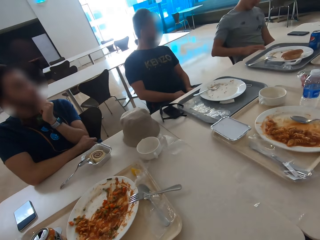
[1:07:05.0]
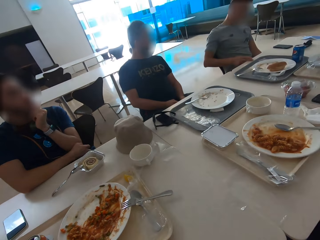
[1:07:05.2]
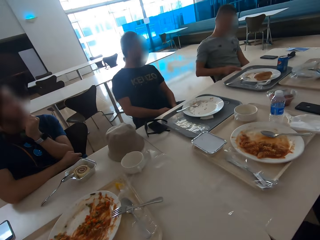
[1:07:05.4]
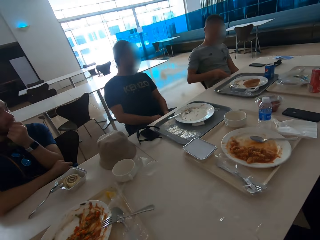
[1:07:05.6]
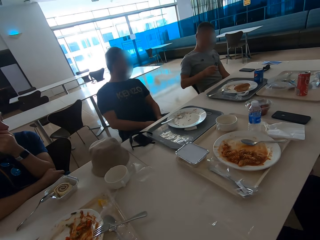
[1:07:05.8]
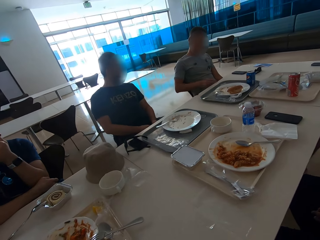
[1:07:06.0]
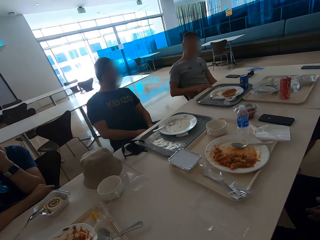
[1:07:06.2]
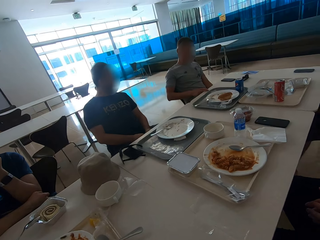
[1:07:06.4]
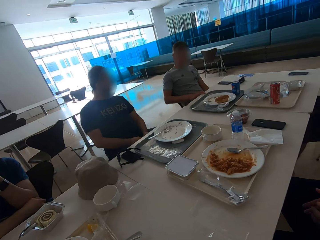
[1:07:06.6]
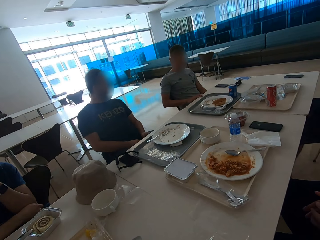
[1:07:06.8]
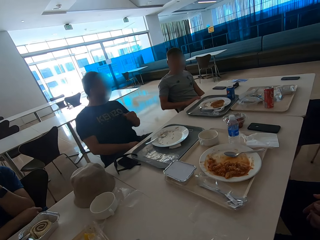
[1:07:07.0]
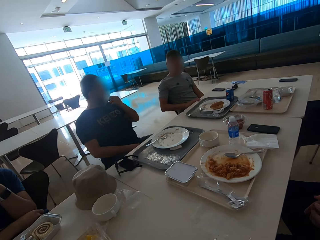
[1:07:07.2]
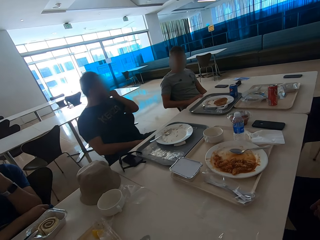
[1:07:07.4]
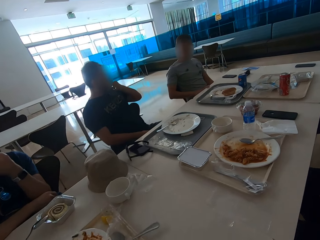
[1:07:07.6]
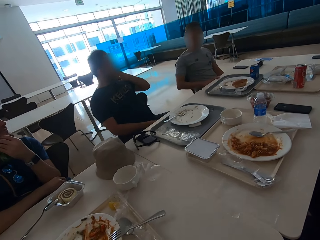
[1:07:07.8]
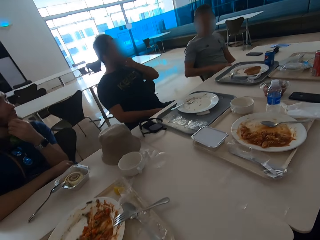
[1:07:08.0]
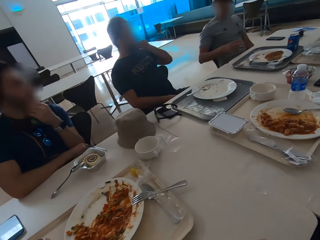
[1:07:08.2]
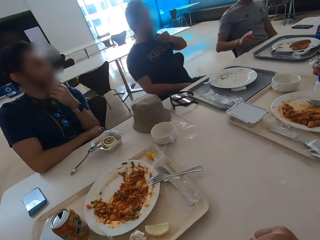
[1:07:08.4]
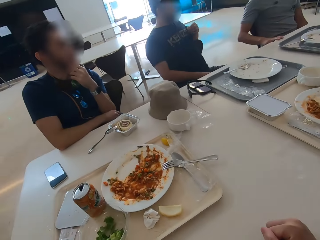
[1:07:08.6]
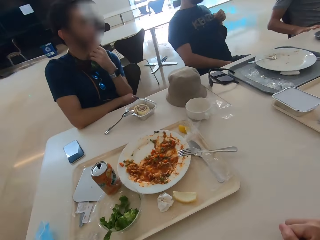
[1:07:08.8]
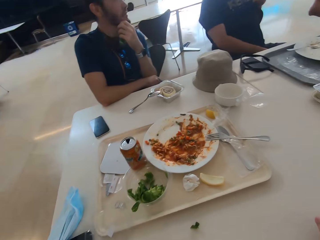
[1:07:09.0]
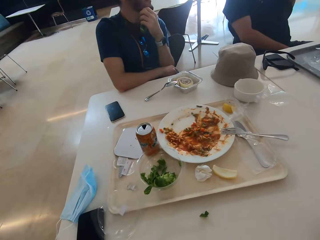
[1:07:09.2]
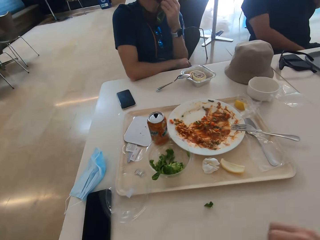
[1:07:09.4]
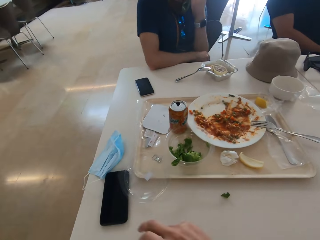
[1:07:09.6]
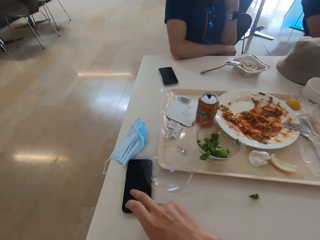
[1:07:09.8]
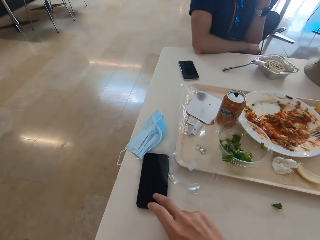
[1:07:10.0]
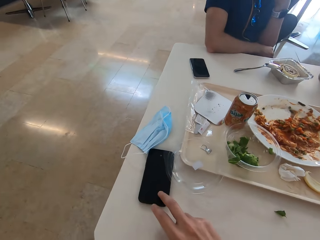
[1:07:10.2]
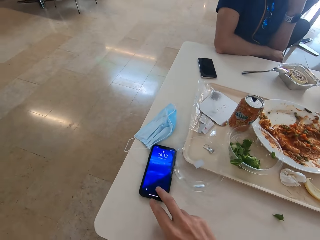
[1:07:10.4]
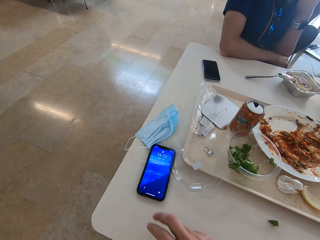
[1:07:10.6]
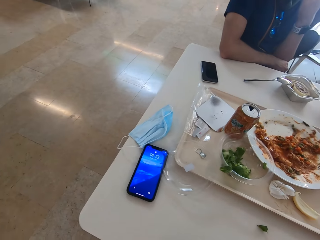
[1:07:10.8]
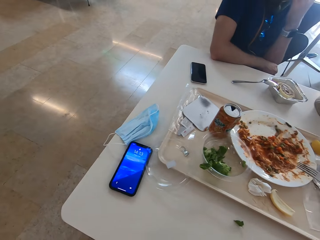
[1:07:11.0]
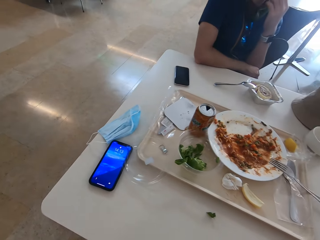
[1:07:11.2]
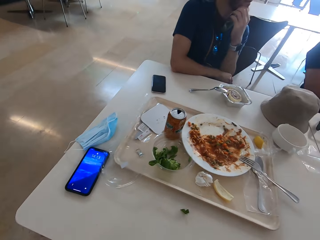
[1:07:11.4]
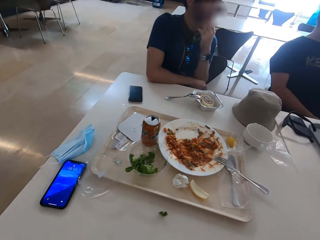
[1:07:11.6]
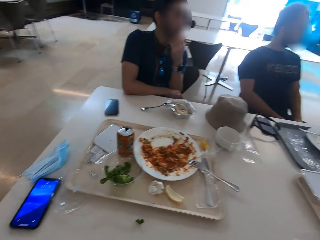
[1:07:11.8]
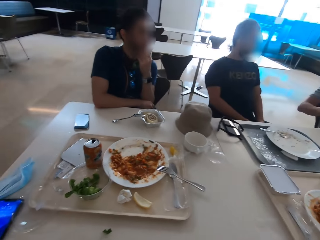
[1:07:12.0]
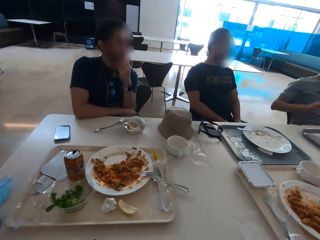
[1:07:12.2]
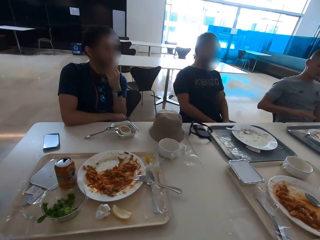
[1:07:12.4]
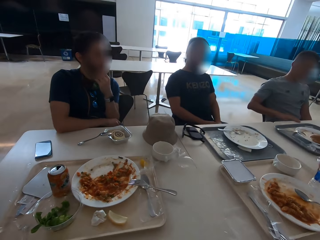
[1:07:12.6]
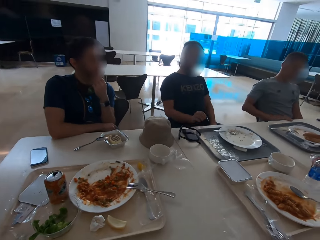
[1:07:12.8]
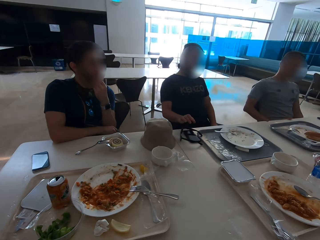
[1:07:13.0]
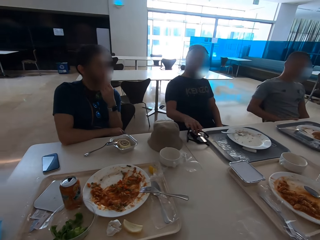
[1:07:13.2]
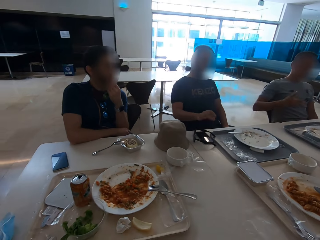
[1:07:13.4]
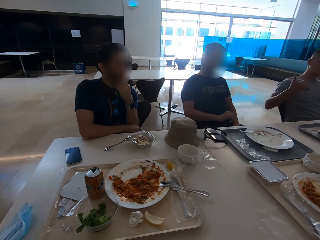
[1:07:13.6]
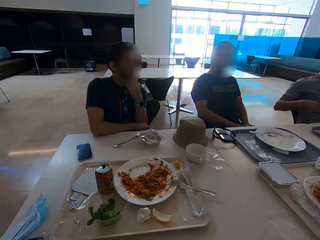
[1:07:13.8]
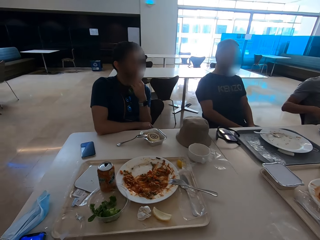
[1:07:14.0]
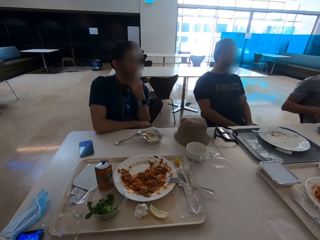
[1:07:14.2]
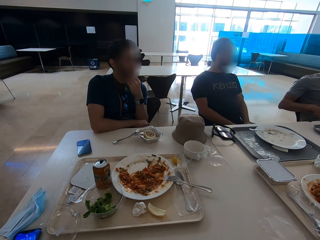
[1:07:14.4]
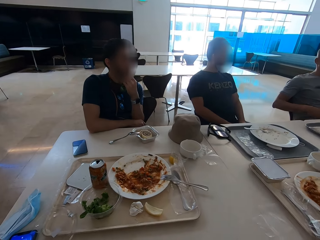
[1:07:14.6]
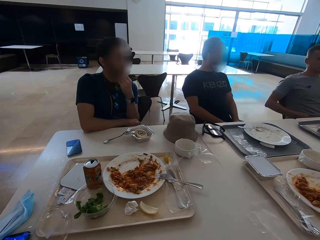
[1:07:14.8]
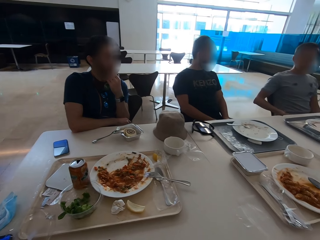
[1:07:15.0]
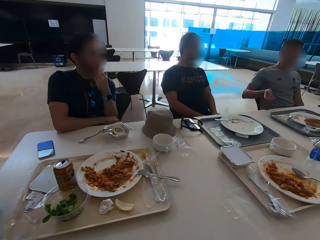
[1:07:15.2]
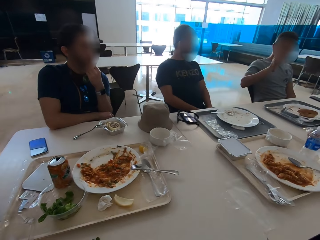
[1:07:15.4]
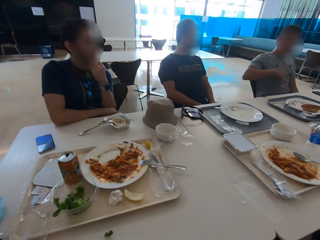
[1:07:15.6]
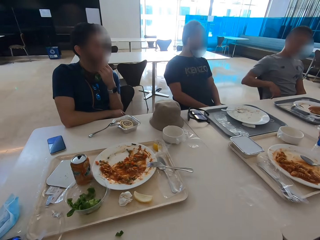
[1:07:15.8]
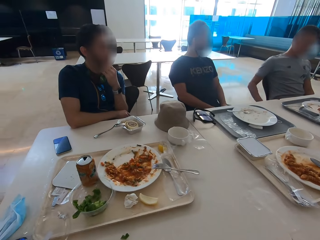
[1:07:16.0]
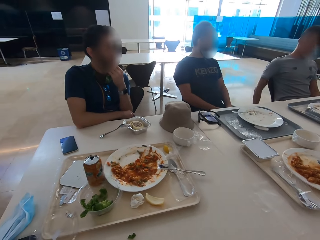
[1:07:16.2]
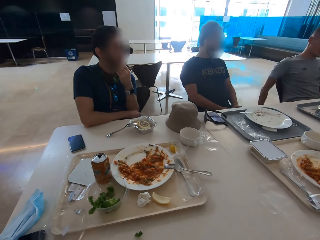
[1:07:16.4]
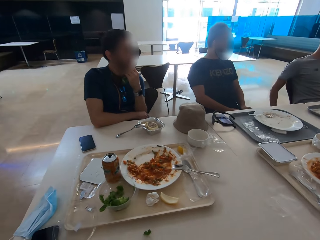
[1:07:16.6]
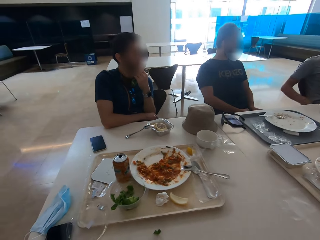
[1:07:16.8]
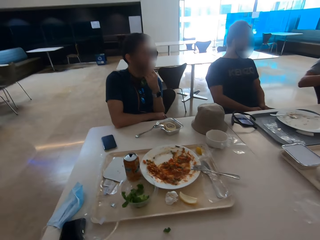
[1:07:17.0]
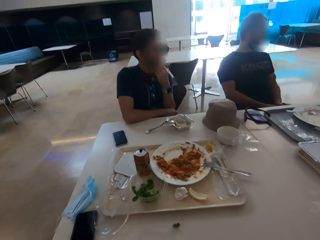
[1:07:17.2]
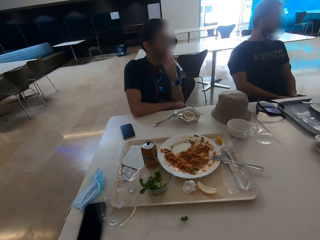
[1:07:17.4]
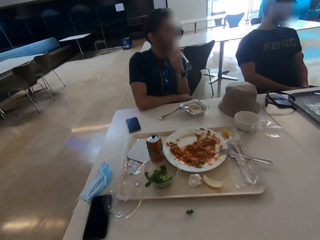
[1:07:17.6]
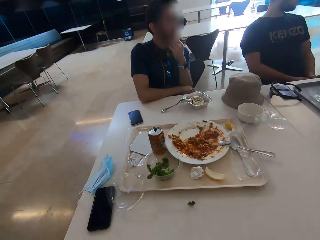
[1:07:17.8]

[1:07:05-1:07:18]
A man sits close to the camera wearer. Another man sits close to the first man. The first man moves his fingers. Another man puts a toothpick in his mouth. Another man touches his beard. Another man illustrates with the right hand. The camera wearer operates a mobile phone on the table and looks around. The man who touched his beard sits close to another man. Another man uses gestures. The man who touched his beard taps on his phone's screen. The man who illustrated gestures with the right hand. The first man sits close to the camera wearer.

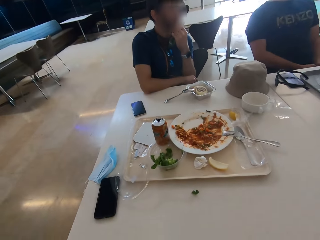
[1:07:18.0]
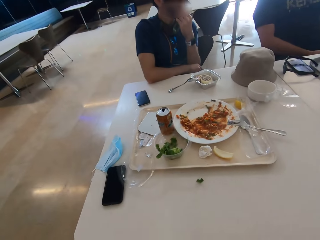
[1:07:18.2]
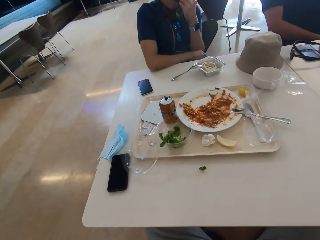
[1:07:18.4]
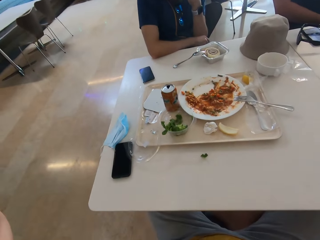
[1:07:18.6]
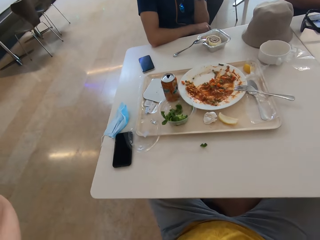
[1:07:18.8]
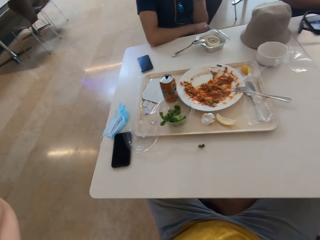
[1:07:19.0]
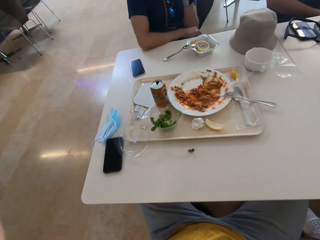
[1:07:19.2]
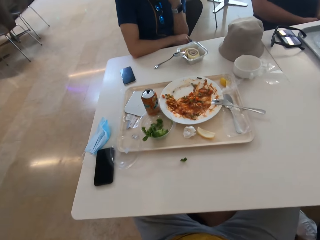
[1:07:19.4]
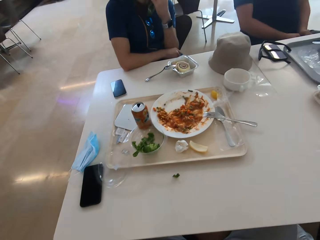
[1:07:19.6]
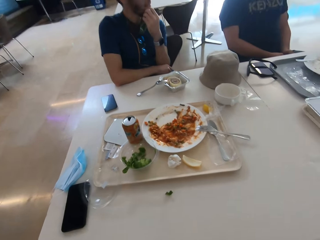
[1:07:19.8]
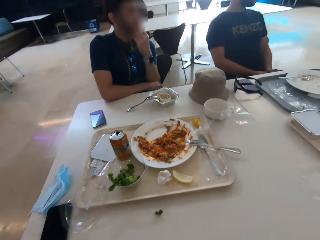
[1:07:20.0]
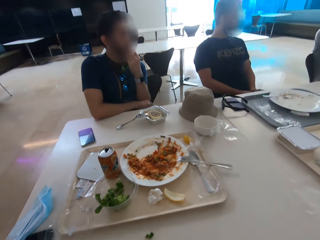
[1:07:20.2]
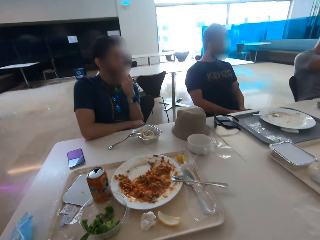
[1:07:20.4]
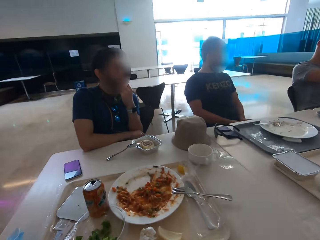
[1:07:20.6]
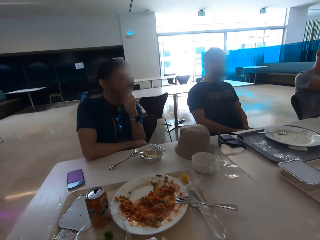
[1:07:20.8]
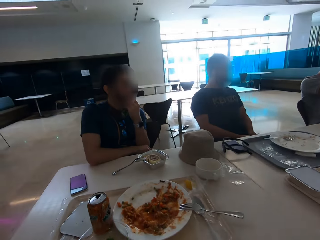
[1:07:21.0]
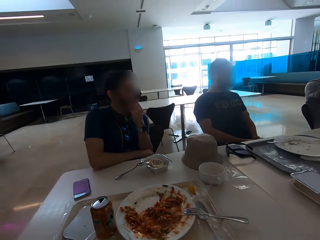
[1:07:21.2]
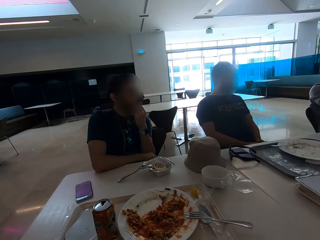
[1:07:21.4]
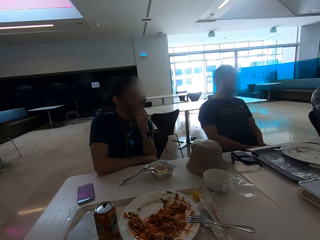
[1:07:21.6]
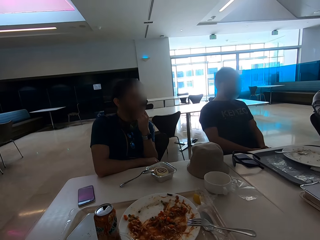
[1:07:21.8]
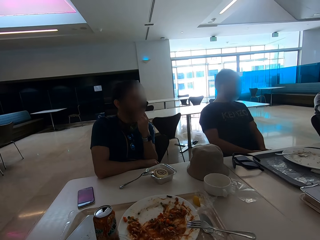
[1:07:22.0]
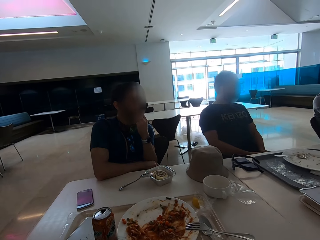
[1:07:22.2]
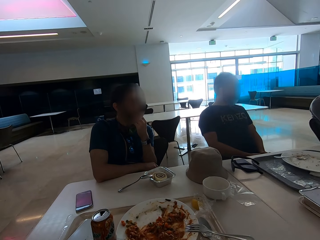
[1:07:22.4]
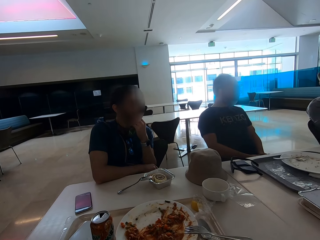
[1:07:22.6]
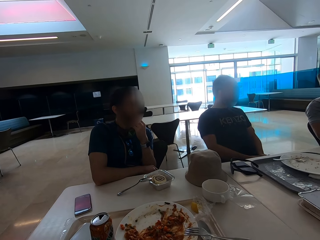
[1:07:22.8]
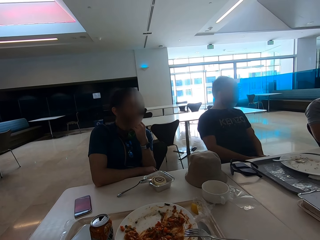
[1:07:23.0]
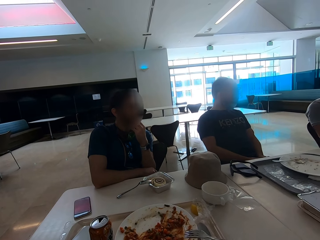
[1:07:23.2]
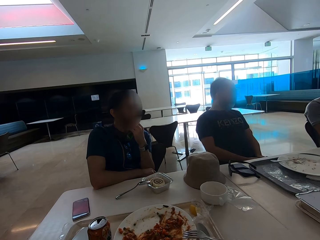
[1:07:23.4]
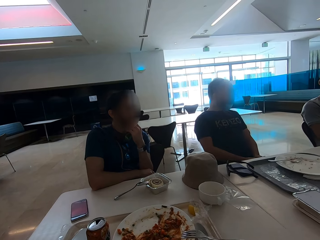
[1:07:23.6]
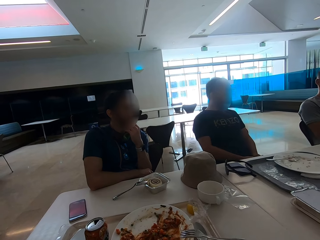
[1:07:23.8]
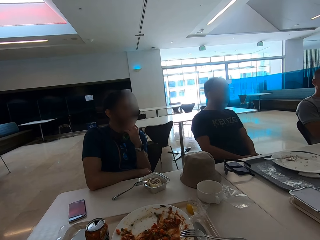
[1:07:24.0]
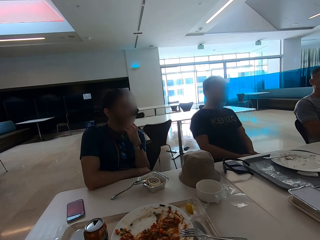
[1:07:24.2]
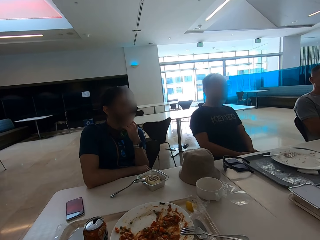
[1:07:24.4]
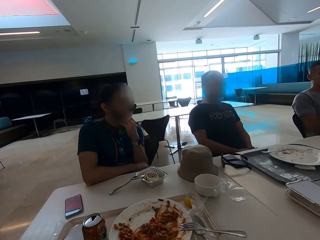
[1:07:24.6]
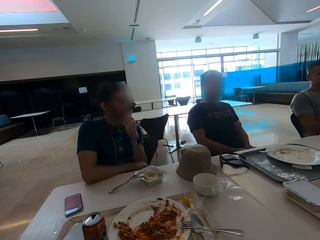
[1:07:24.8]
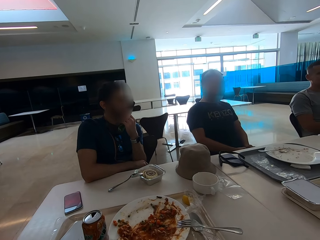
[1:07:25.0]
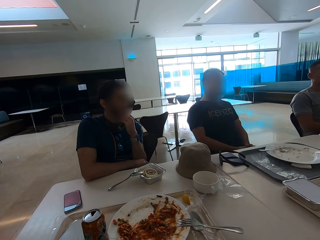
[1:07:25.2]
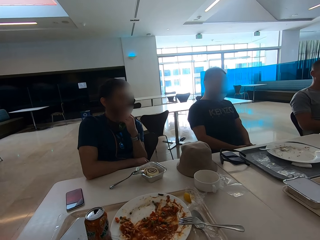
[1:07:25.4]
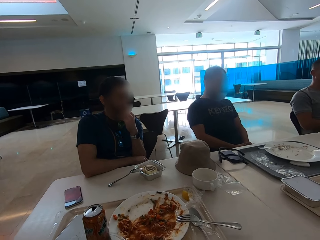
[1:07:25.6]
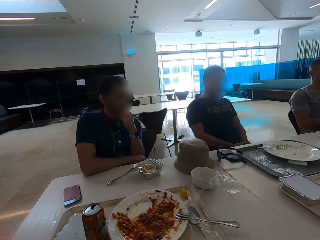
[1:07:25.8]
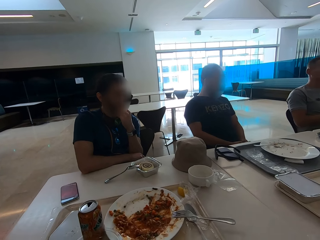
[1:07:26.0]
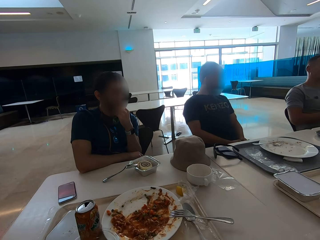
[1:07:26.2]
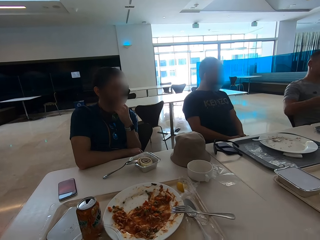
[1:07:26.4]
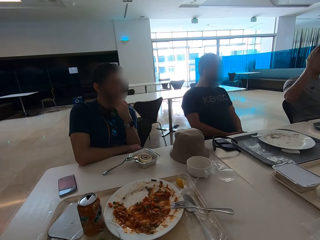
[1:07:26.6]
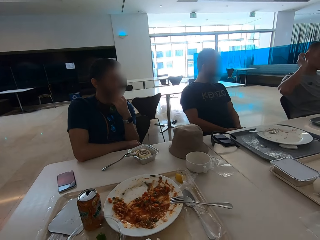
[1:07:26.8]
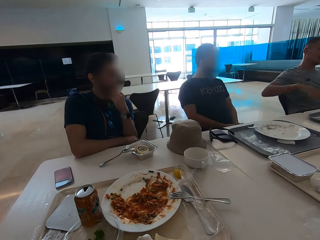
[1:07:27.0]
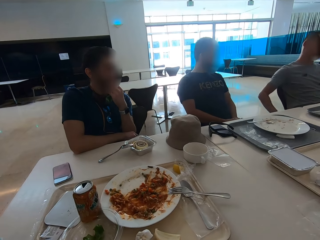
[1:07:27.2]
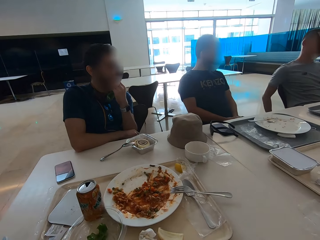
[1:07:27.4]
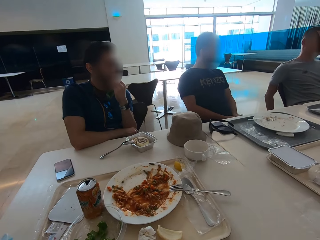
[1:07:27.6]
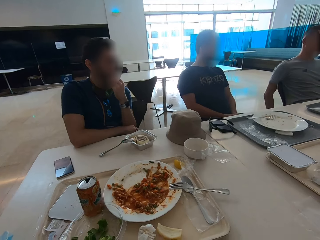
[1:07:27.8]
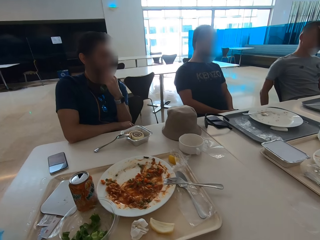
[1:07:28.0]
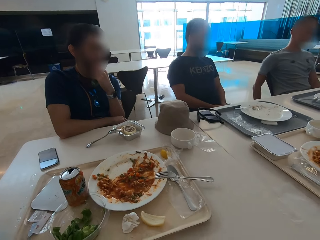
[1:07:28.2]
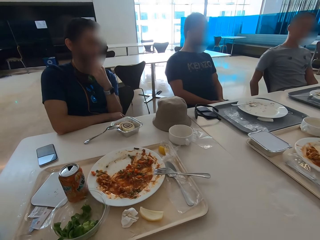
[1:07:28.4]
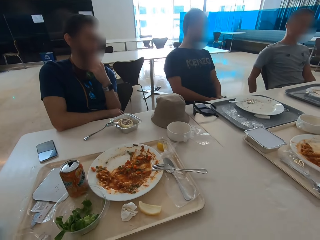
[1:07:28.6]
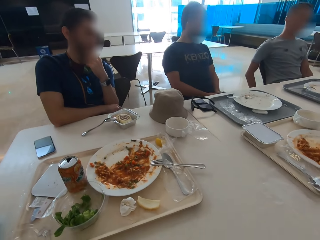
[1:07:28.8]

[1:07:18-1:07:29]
The camera wearer adjusts the camera and looks around. A man uses gestures. Another man gestures with the right hand.
